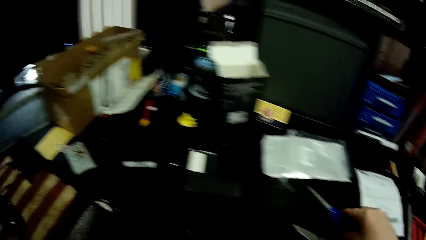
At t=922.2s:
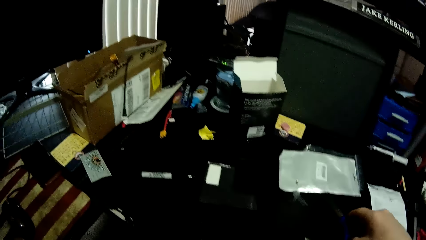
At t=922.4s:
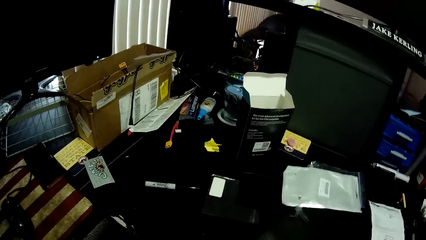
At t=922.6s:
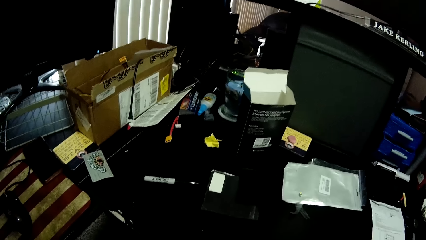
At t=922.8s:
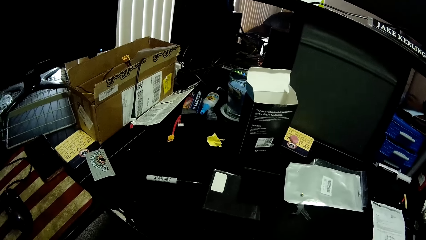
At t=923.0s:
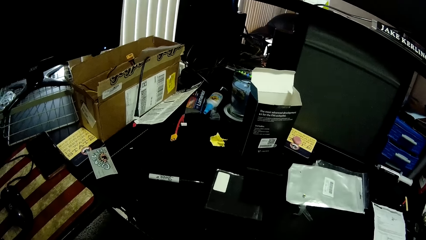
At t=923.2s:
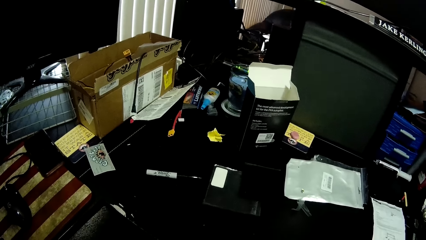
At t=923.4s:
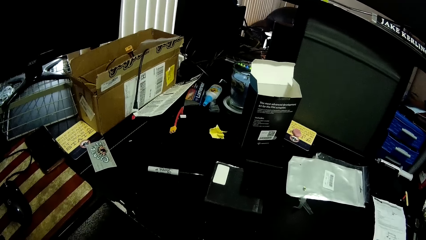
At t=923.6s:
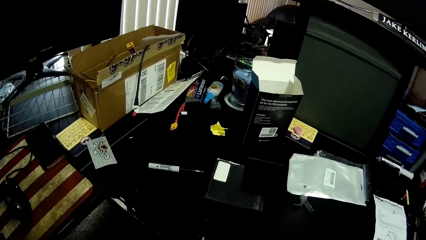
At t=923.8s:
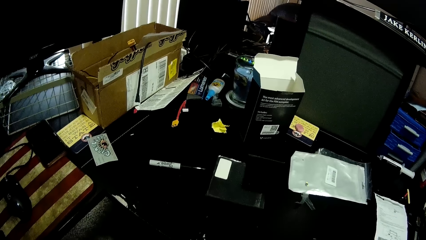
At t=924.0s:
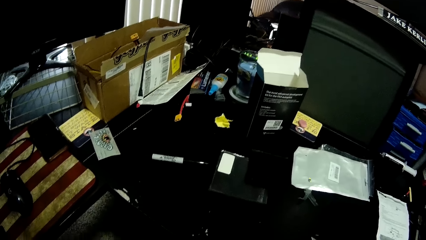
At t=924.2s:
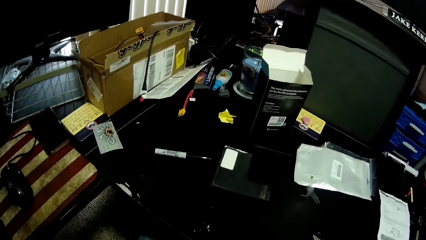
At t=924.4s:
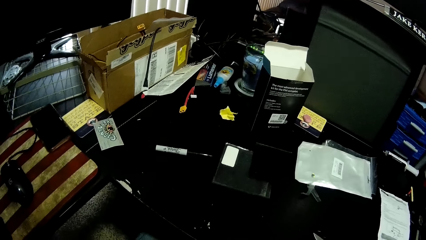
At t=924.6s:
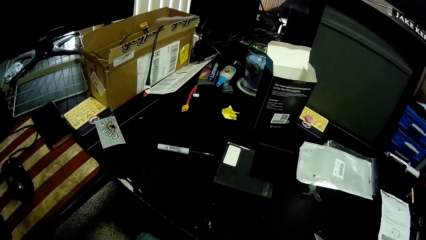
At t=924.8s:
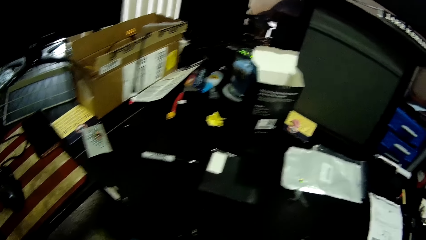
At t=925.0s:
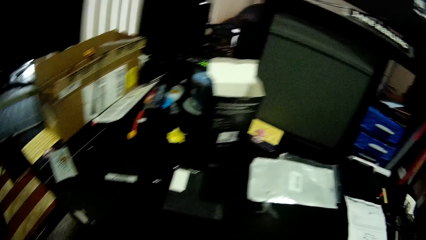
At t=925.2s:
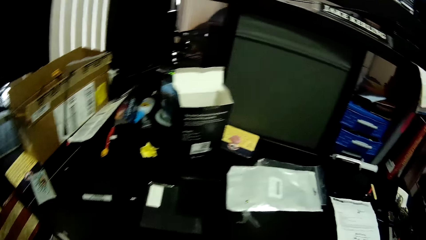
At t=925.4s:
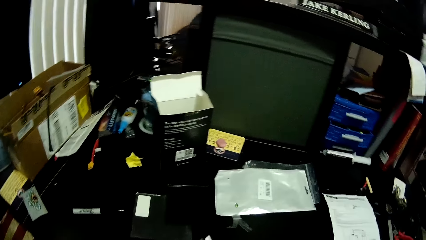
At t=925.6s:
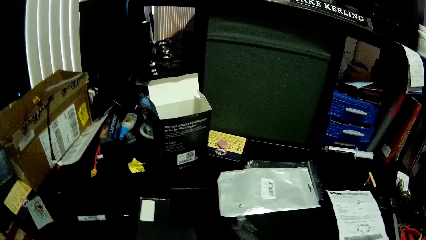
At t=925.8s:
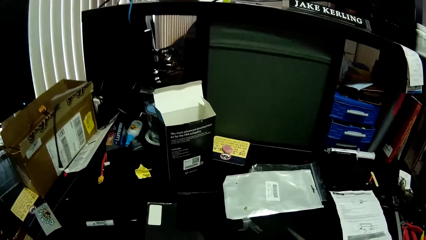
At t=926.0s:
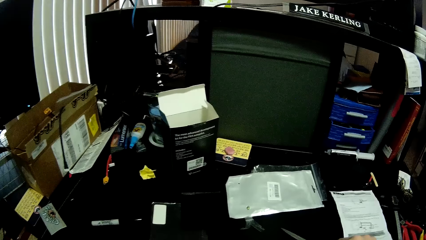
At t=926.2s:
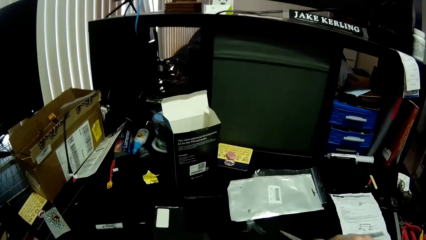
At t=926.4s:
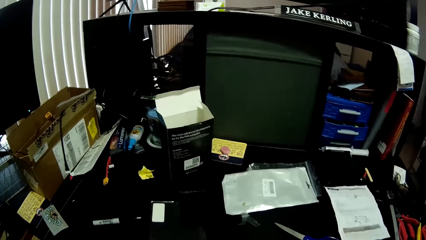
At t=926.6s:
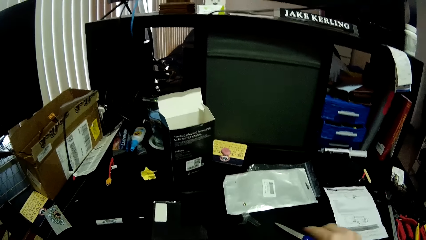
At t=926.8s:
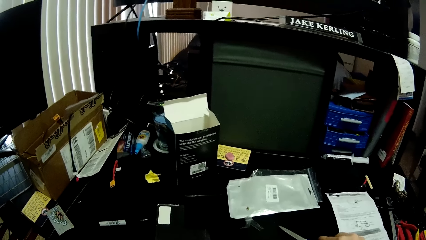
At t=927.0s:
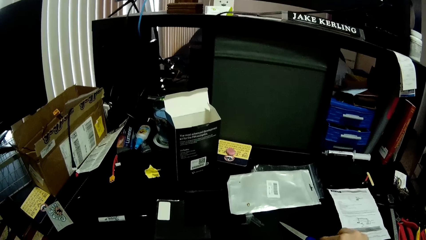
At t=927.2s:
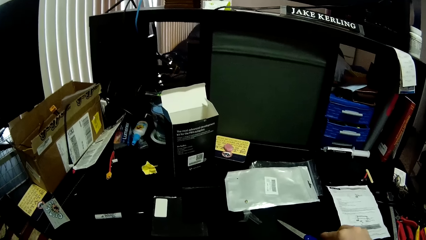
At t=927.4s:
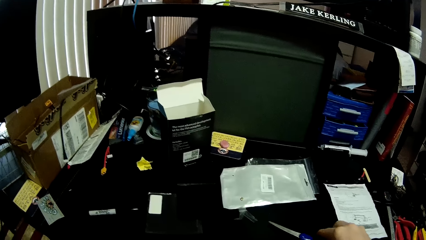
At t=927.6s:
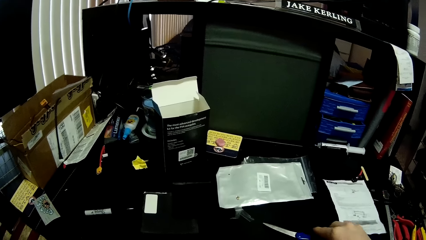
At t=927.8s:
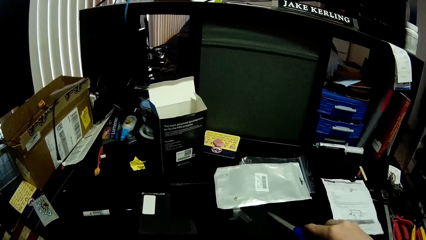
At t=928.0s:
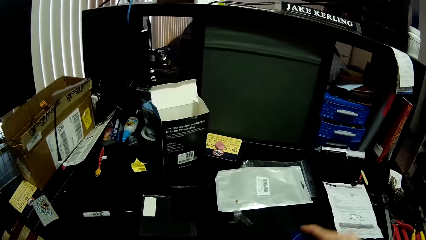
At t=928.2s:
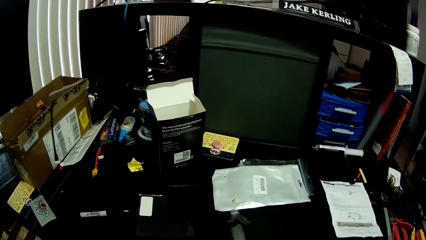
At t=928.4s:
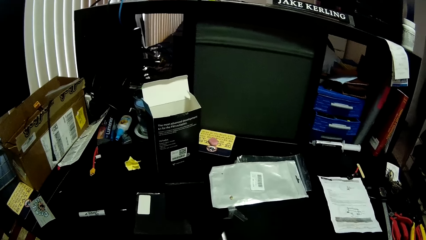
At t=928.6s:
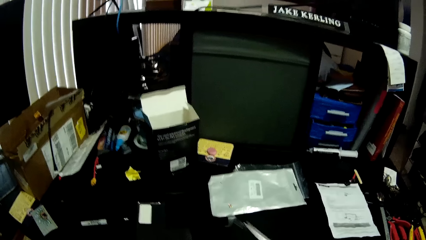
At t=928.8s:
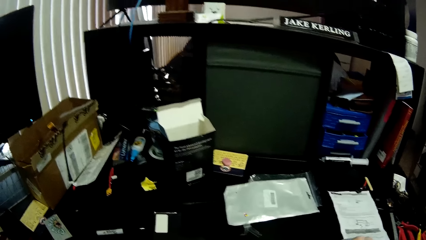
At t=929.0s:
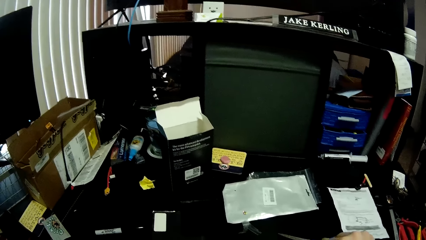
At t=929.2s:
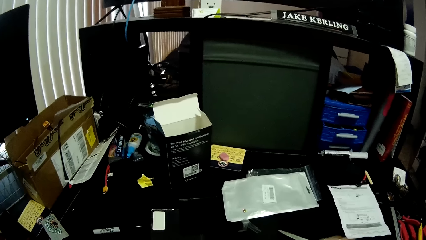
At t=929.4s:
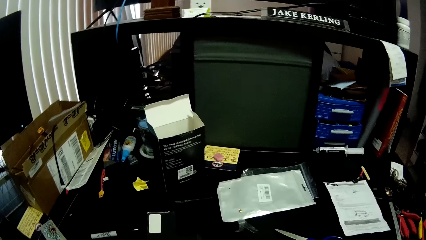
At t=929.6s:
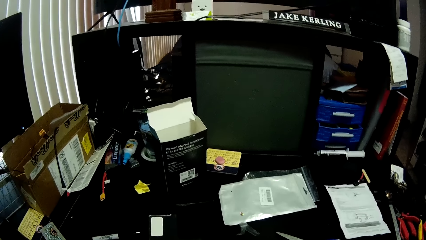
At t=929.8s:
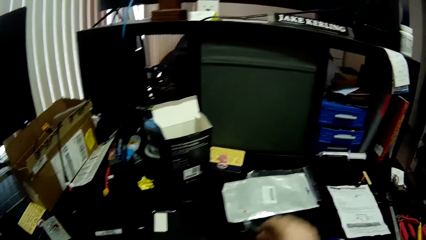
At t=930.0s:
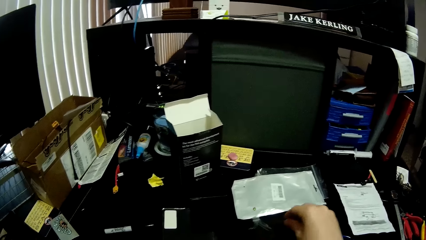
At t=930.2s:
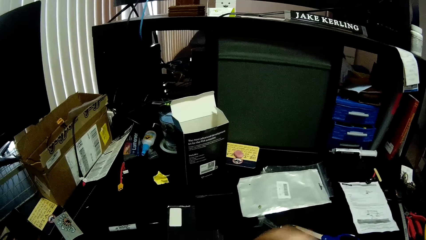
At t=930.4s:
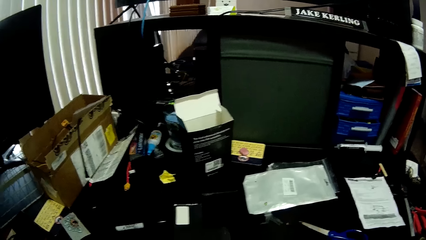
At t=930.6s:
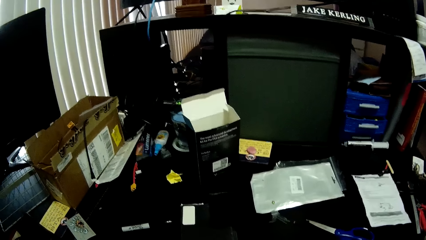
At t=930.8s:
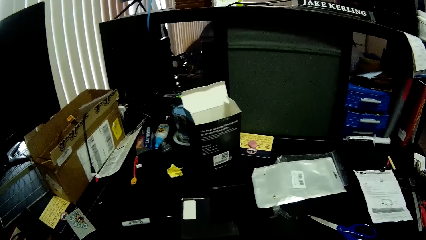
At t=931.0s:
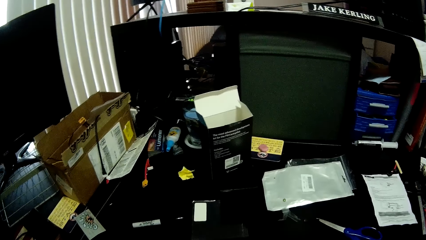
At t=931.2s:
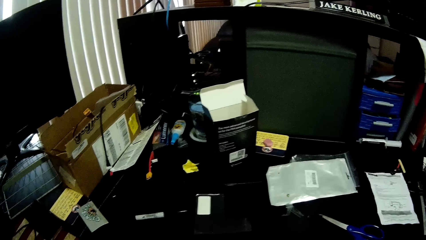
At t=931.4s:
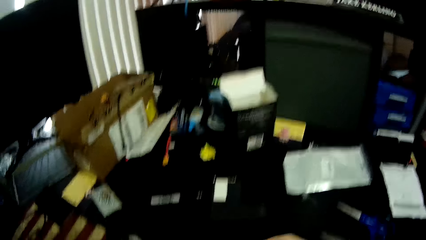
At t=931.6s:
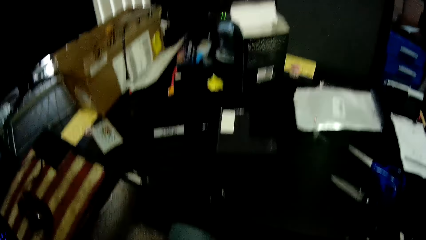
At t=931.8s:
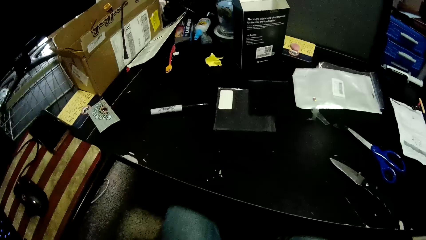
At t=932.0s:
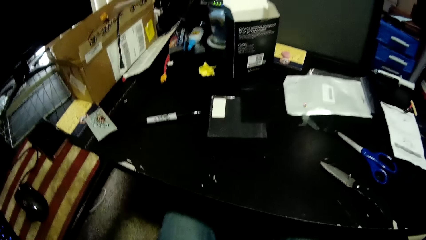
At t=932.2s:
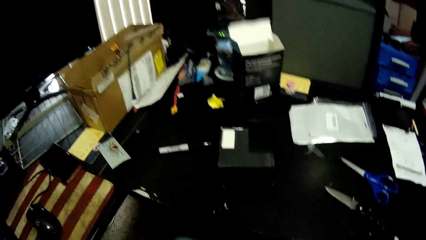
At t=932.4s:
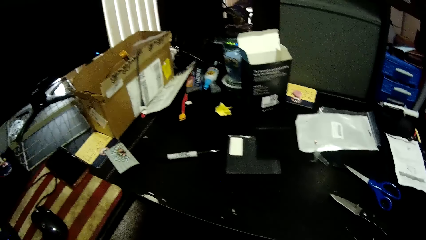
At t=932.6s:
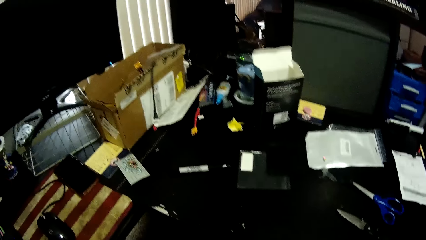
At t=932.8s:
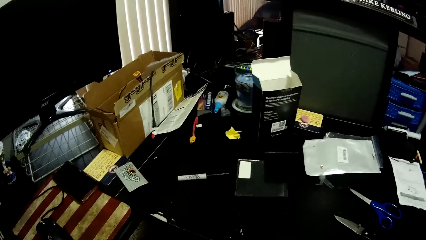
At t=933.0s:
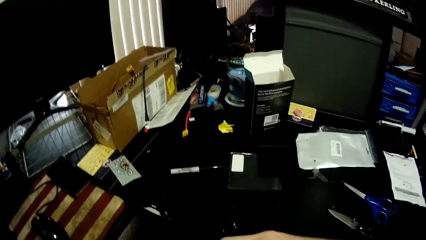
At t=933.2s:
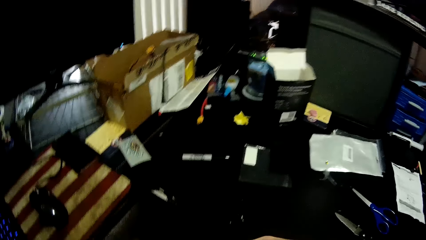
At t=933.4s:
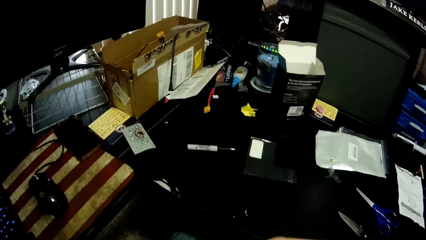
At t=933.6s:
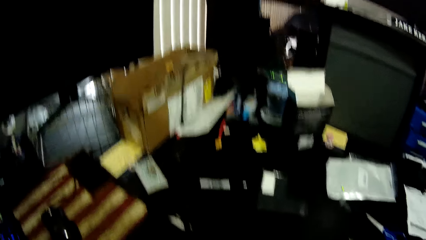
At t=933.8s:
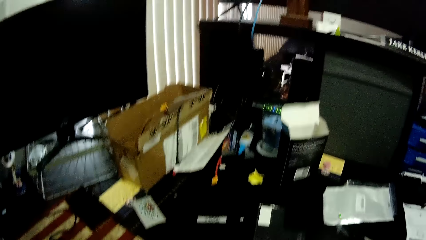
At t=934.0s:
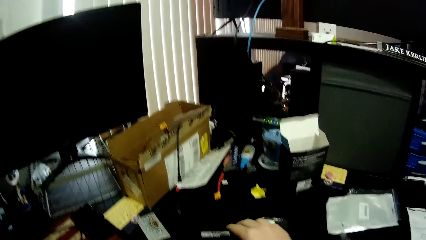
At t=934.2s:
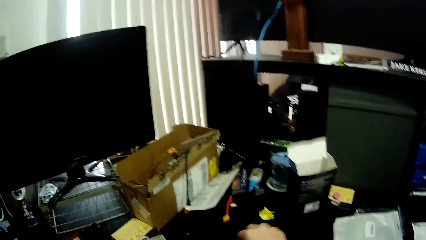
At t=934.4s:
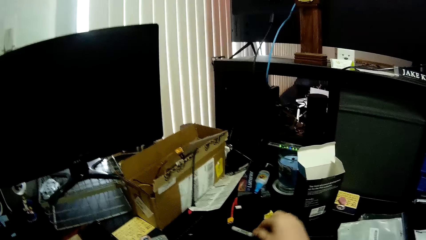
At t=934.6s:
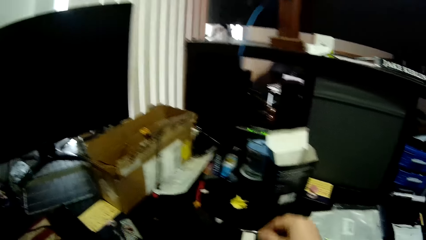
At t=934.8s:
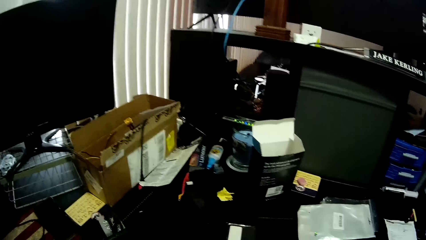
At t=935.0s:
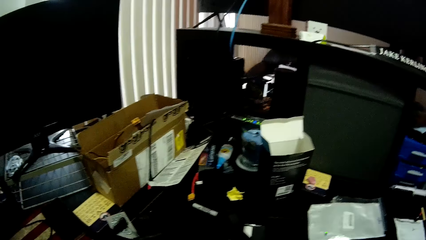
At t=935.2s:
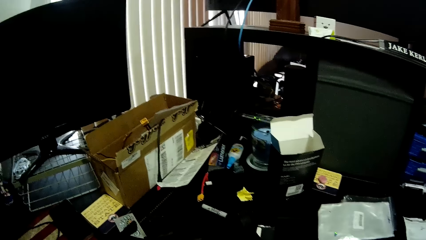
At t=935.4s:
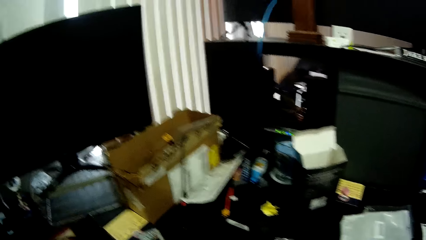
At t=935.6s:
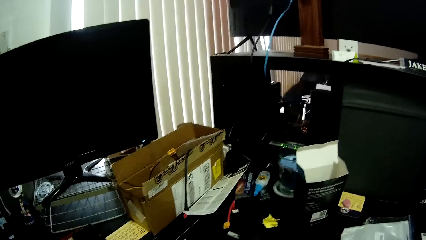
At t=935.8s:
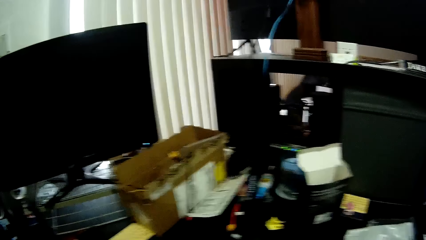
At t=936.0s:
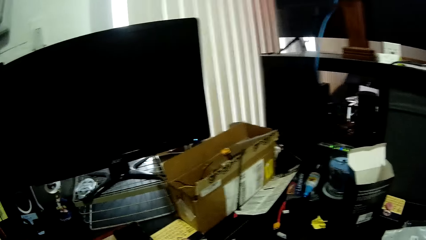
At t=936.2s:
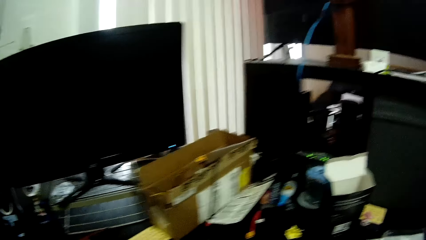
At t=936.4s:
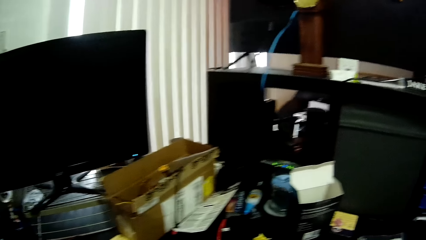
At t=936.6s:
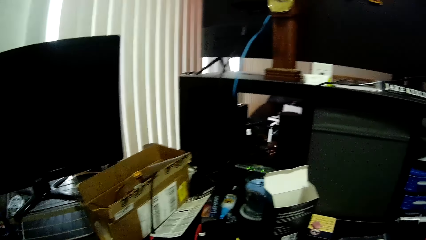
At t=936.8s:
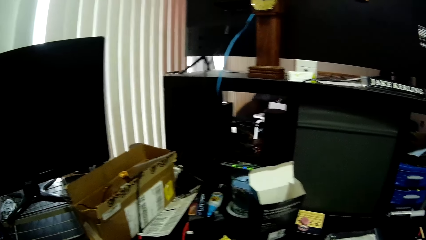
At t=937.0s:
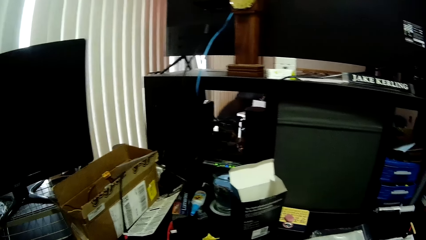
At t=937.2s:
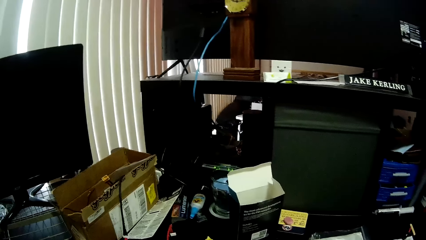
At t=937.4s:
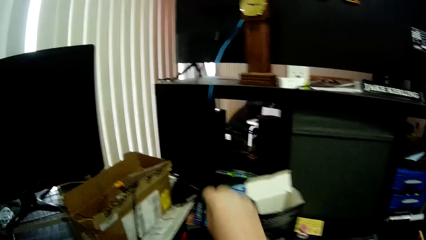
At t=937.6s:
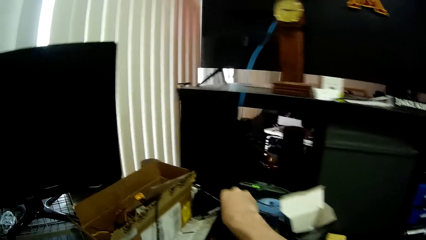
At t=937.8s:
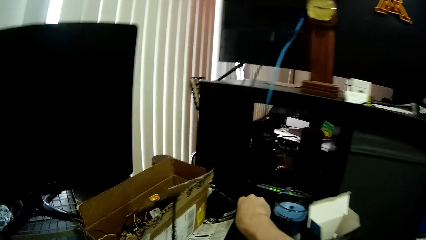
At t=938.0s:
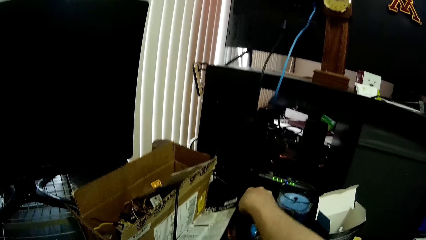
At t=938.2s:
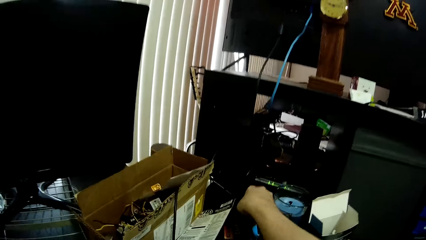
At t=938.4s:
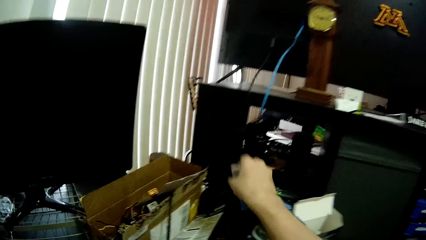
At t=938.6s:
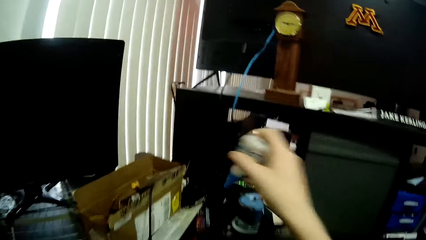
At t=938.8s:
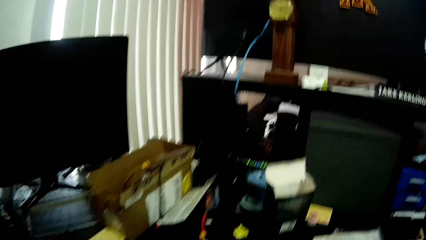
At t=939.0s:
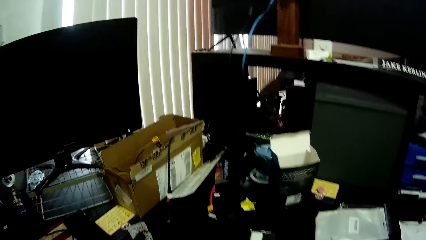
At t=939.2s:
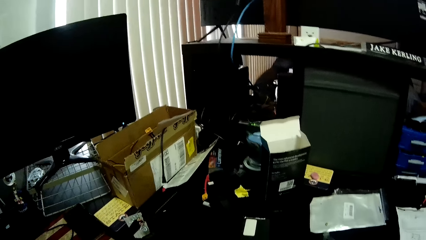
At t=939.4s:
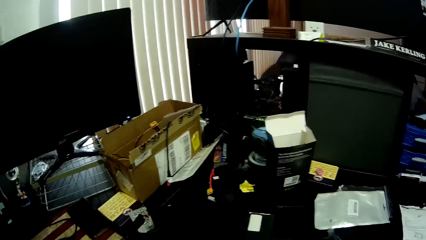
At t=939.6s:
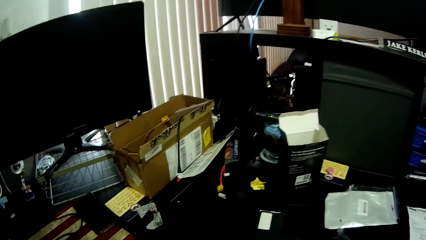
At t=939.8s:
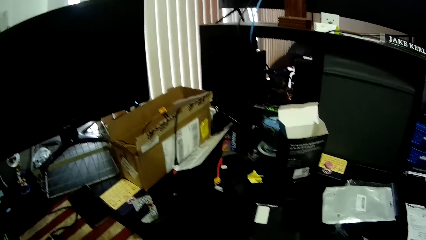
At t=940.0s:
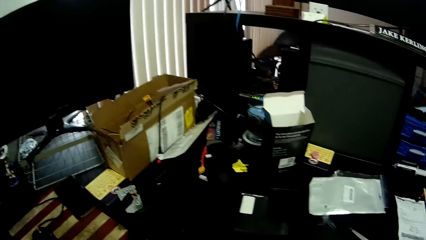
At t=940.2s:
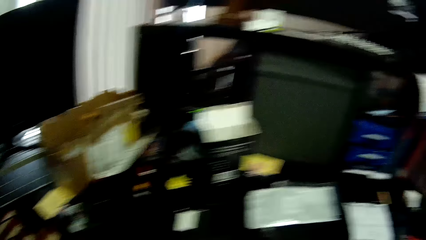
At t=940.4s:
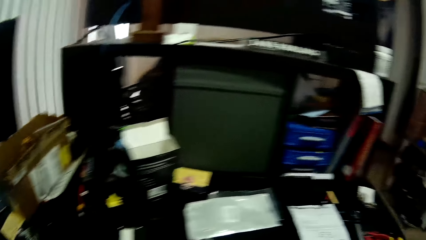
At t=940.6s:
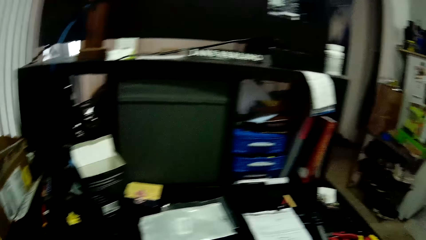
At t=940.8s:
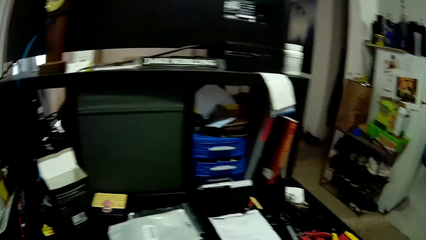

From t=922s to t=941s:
The camera wearer takes a pair of scissors. He puts the pair of scissors on the table. He takes the pair of scissors. He puts the pair of scissors on the table. He takes out a bottle of glue with his right hand.
